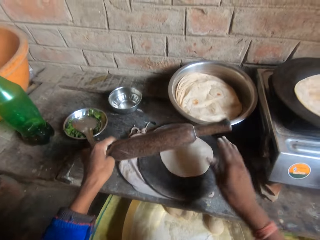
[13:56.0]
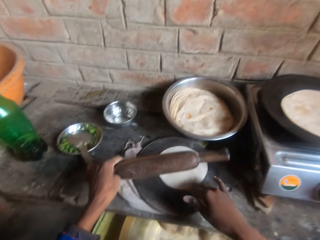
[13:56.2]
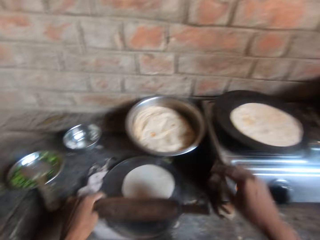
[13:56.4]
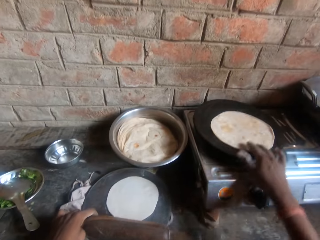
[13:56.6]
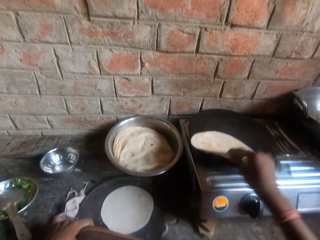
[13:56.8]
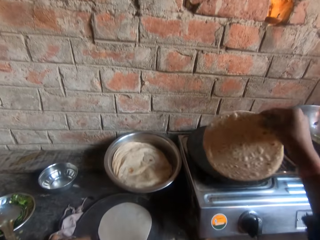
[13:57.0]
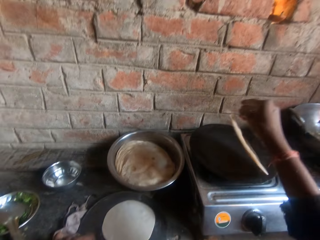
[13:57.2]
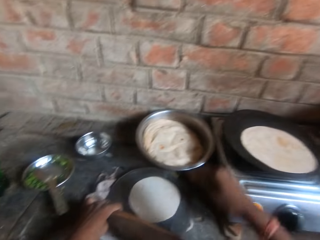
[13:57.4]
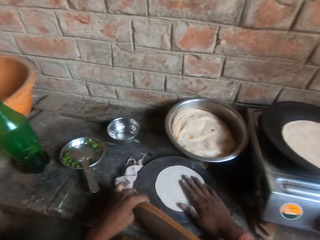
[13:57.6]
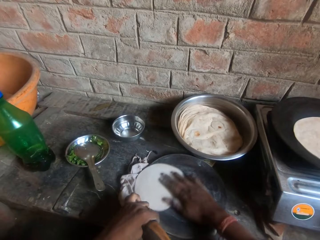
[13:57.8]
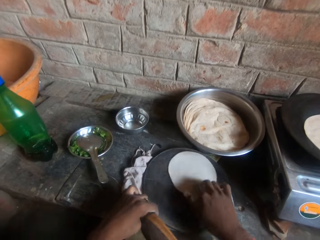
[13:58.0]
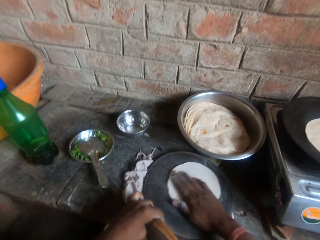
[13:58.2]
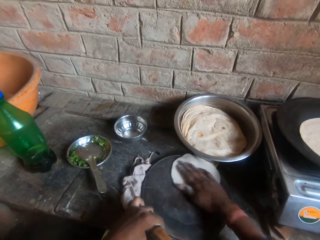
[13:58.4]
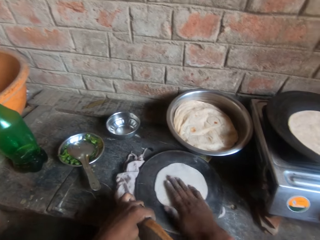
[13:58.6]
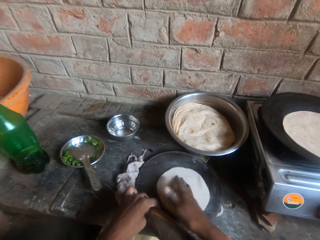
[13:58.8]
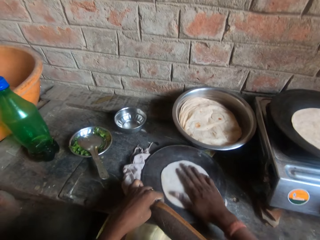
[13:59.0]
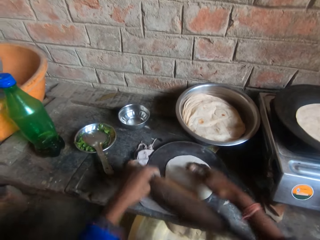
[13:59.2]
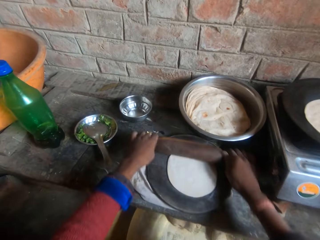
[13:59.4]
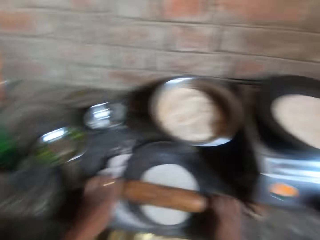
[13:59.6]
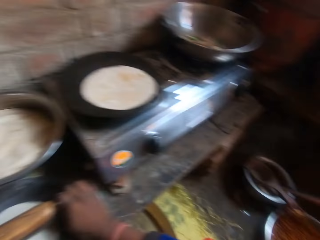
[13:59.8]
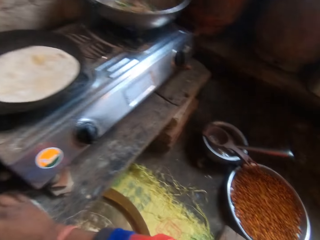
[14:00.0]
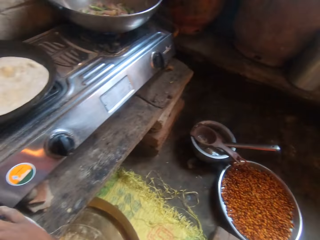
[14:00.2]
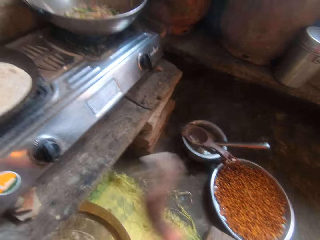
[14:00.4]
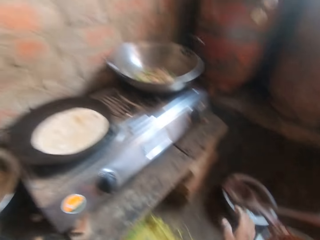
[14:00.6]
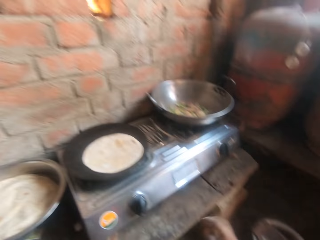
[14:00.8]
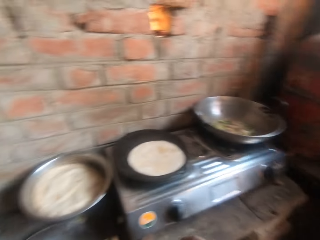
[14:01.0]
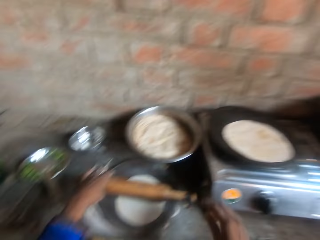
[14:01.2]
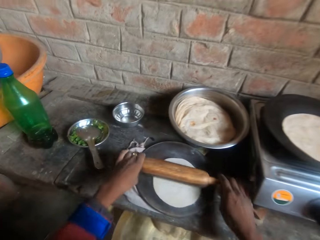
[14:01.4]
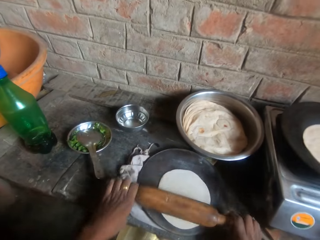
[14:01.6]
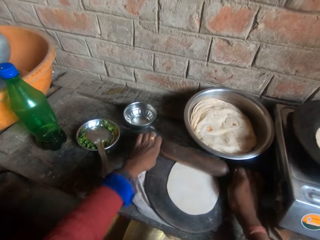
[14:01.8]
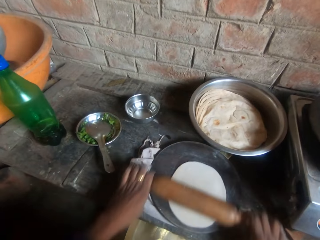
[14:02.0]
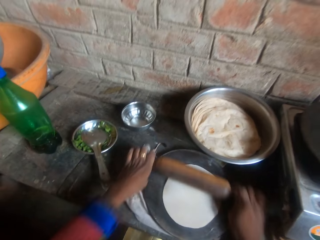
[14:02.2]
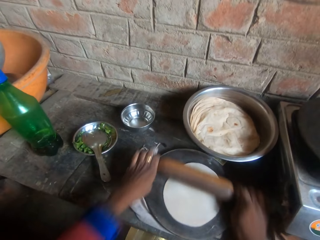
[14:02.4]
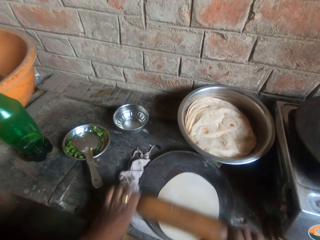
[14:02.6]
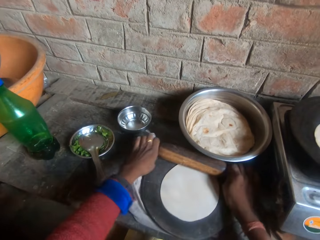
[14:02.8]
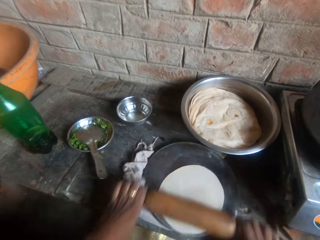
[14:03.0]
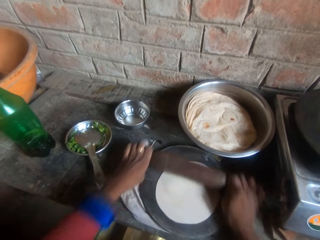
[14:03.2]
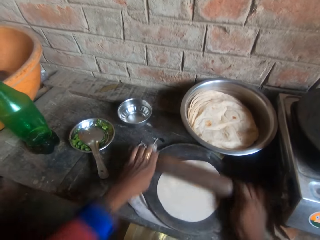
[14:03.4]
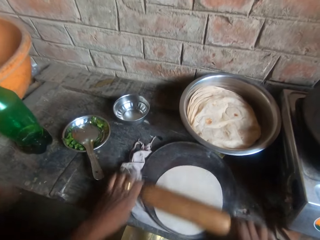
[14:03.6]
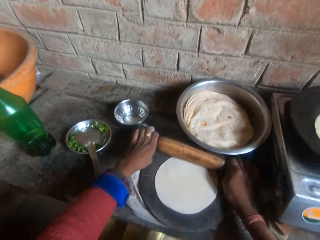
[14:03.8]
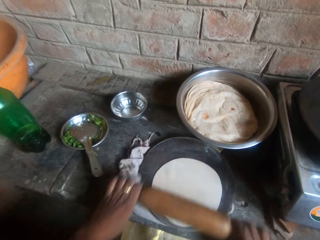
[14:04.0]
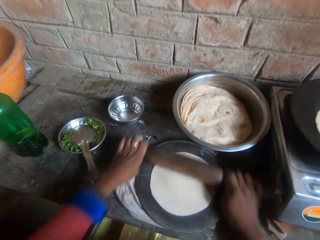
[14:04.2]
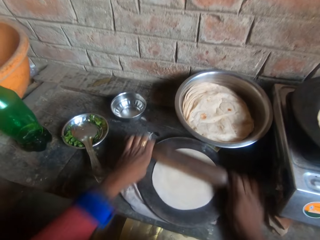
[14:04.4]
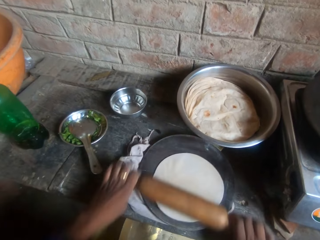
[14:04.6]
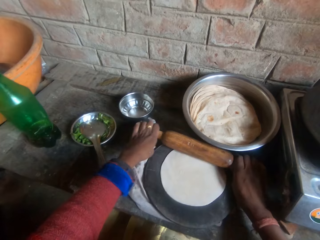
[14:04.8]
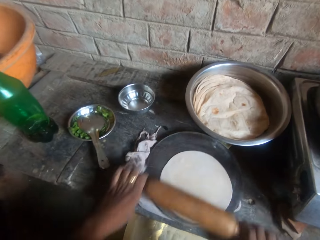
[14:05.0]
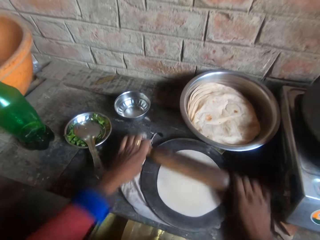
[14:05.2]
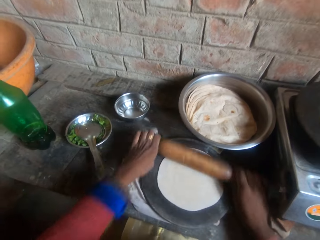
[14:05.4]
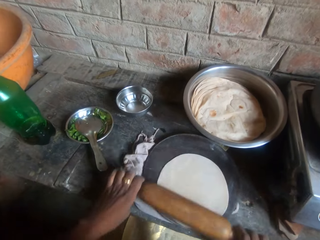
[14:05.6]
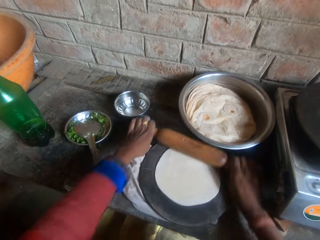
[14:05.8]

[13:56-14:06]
The camera wearer drops the dough or flat bread on the board or round wooden pan. She flips the roti on the griddle. She kneads the dough on the board with her hand. She adjusts the flat bread on the round wooden pan. She rolls the flat bread with a rolling pin. She kneads the dough on the board with the rolling pin. She looks around a kitchen. She rolls the flat bread with the rolling pin.

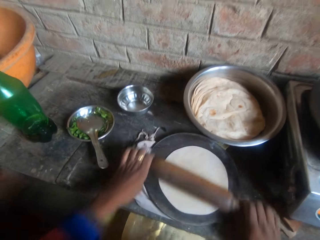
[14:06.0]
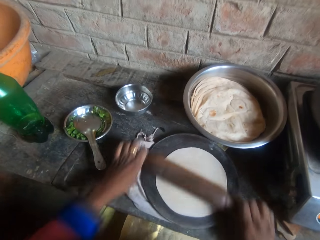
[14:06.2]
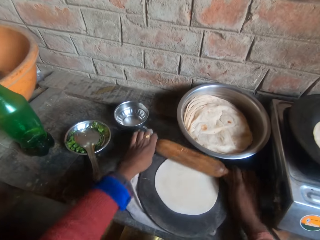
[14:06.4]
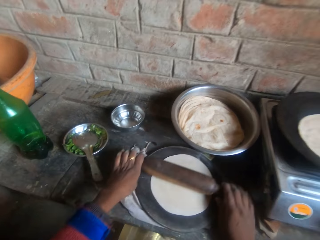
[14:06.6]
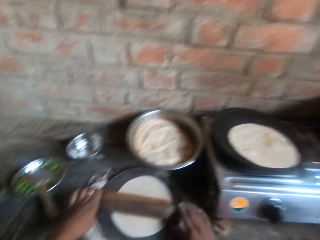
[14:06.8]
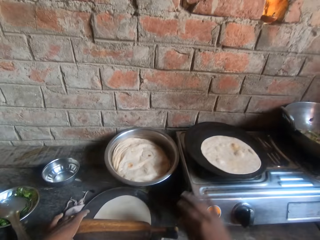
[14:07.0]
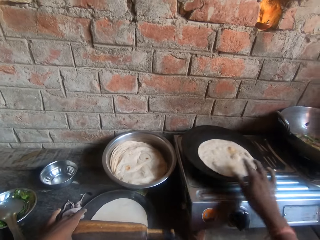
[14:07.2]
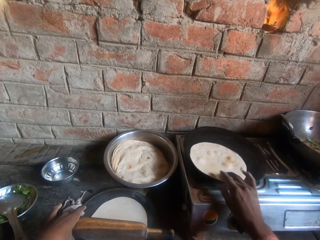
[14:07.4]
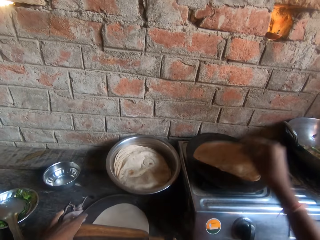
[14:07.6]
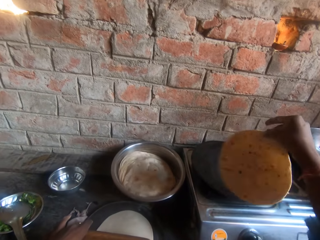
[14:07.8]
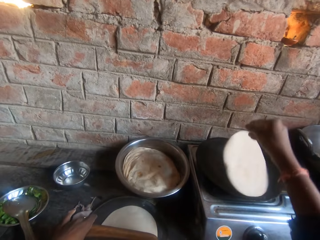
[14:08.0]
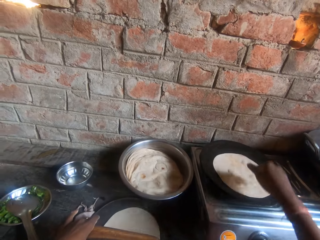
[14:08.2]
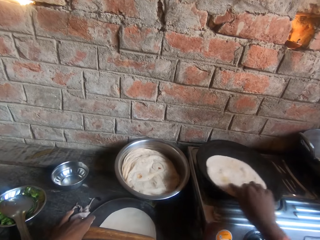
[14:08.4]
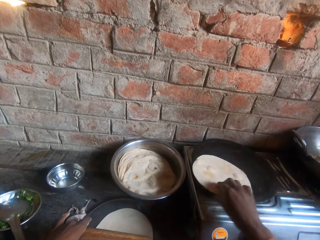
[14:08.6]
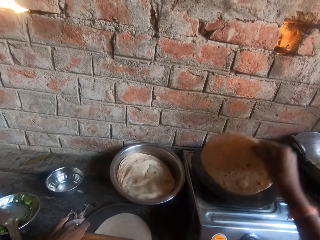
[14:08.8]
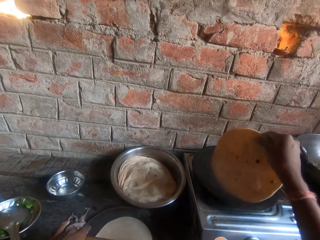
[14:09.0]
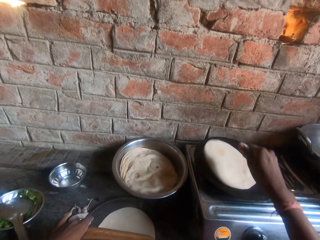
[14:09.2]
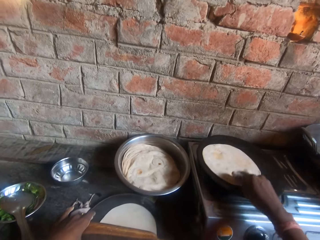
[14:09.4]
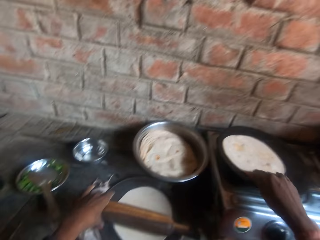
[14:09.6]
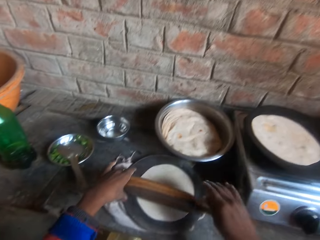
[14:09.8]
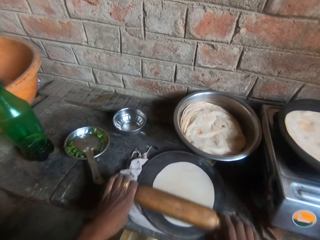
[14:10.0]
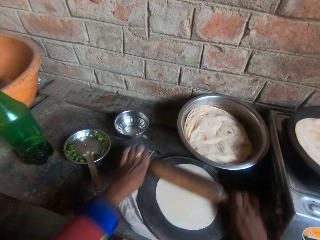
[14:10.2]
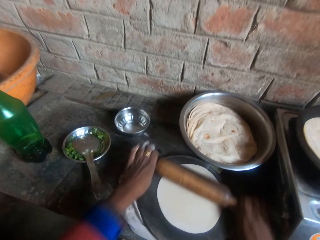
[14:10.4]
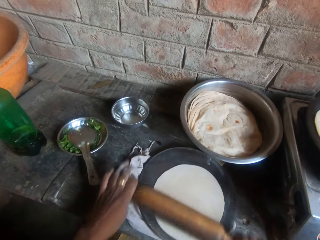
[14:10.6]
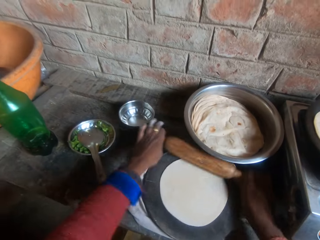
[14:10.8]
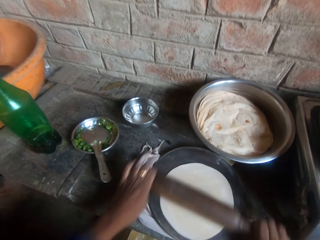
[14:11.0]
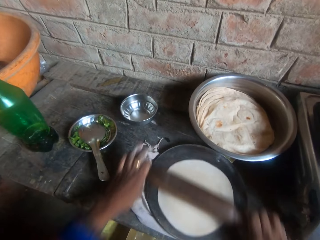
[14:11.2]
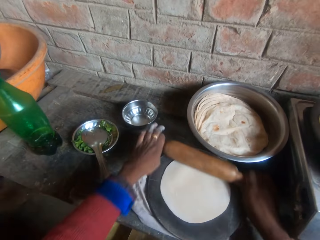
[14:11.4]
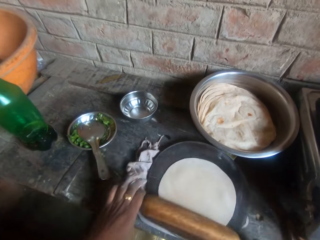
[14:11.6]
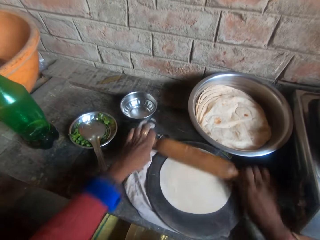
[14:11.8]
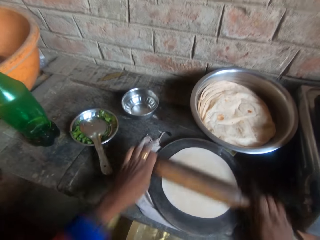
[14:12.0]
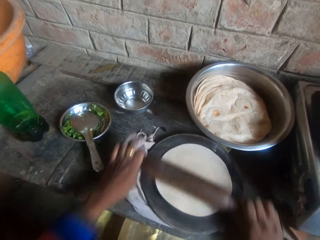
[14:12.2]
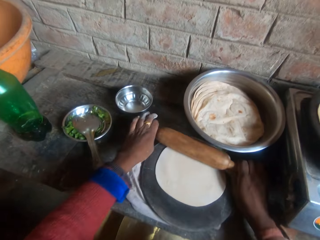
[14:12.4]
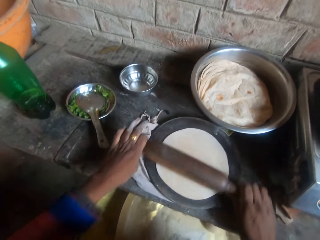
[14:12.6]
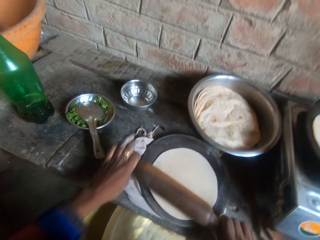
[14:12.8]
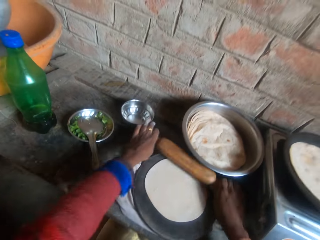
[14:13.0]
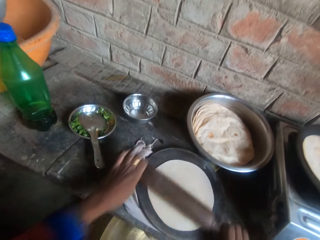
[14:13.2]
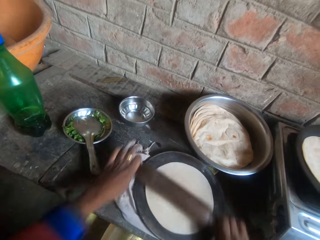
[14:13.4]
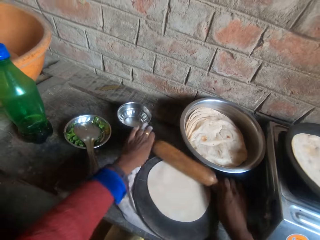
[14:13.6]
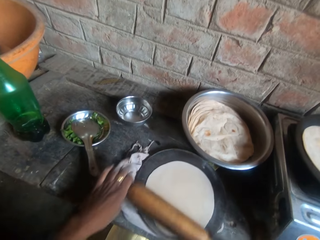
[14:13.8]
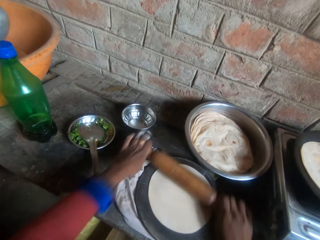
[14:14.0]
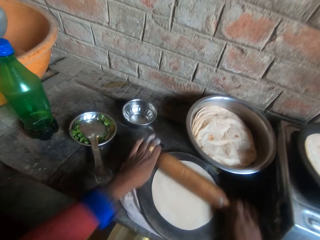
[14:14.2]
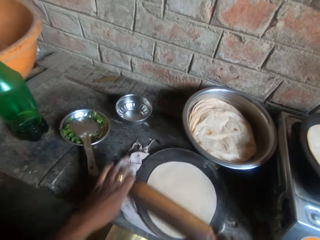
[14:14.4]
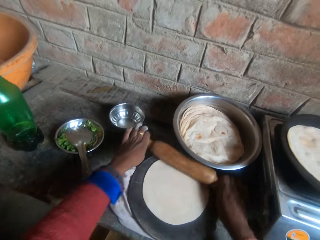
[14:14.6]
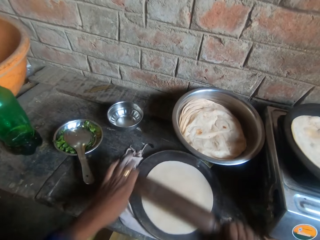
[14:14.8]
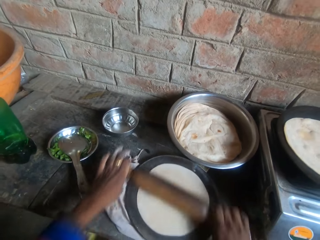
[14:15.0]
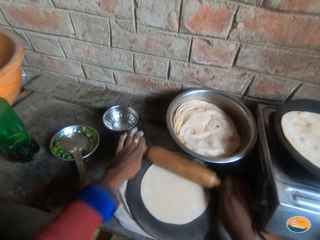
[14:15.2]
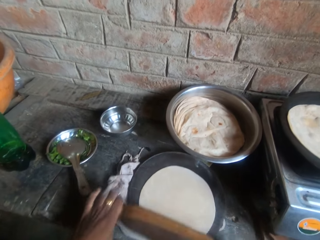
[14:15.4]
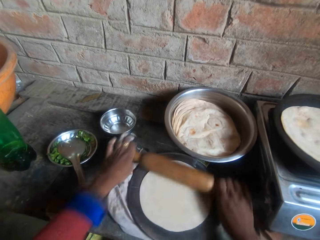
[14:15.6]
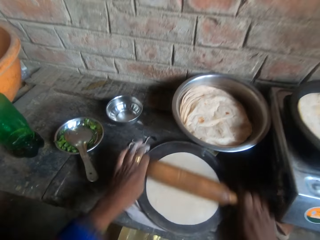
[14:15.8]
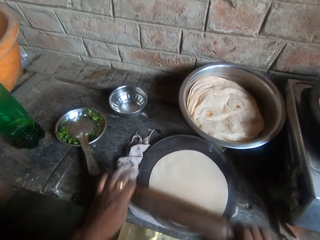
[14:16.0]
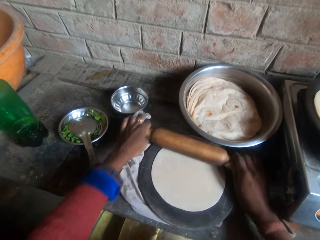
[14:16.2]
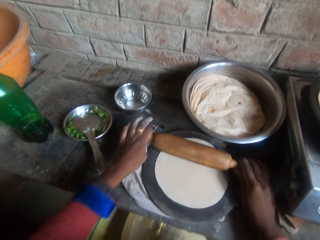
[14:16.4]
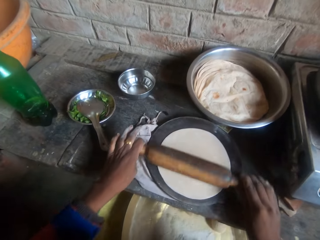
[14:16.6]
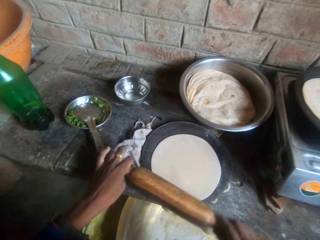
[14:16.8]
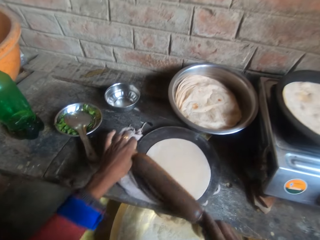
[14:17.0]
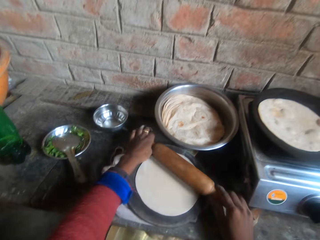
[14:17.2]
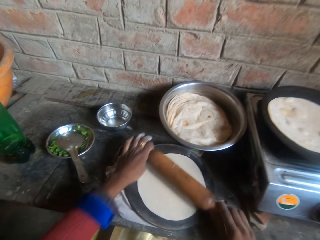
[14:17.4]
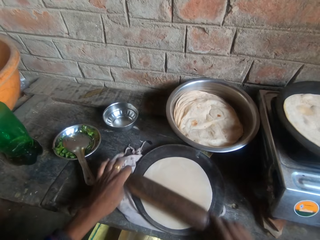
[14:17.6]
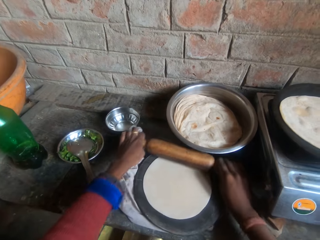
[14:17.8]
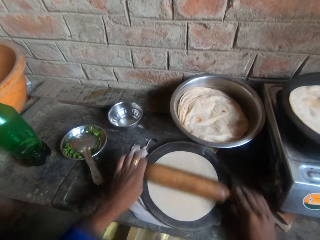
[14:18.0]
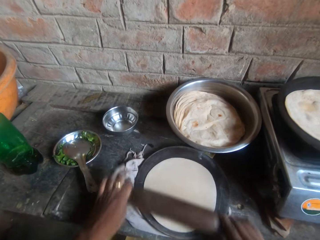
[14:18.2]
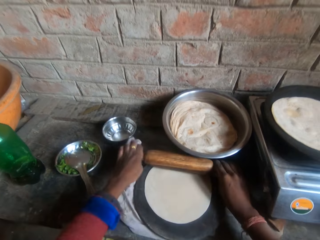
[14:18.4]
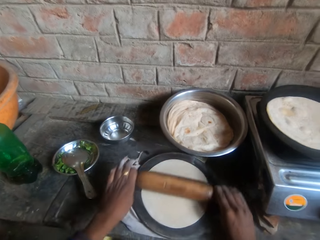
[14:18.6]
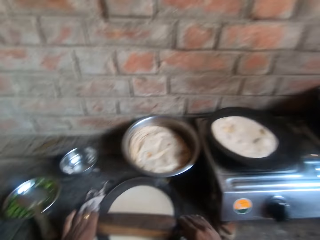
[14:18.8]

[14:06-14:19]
The camera wearer flips the roti on the griddle. They roll the flat bread with a rolling pin. They knead the dough on the board with the rolling pin.
